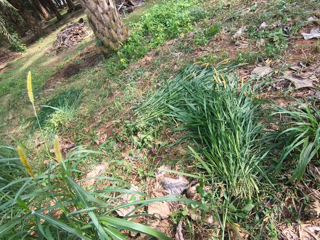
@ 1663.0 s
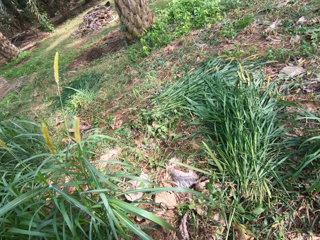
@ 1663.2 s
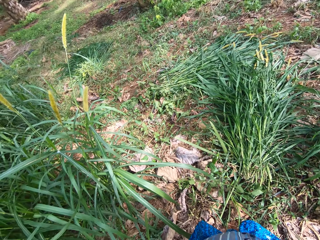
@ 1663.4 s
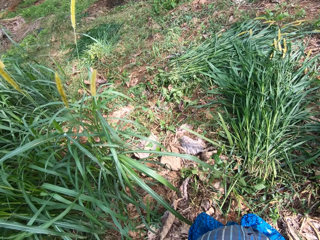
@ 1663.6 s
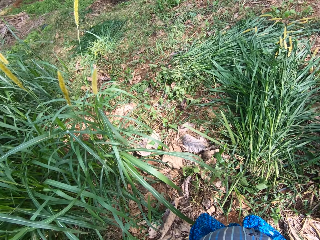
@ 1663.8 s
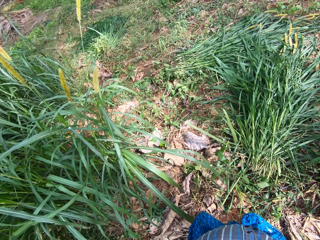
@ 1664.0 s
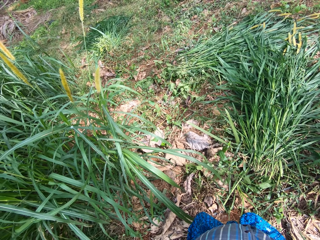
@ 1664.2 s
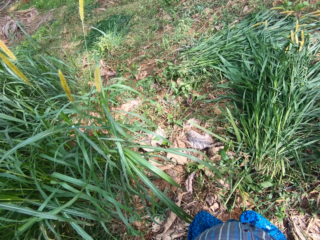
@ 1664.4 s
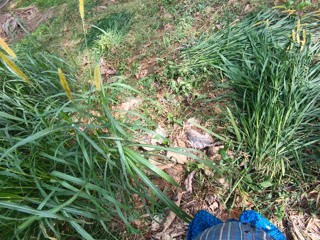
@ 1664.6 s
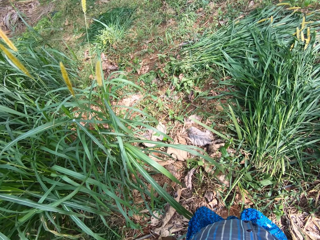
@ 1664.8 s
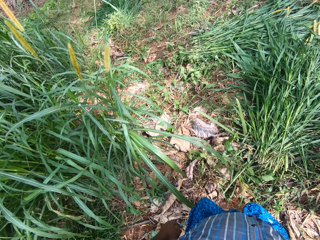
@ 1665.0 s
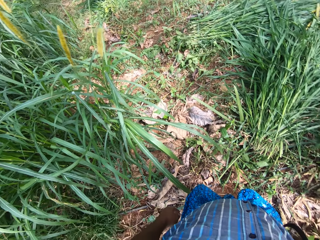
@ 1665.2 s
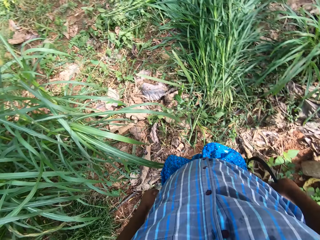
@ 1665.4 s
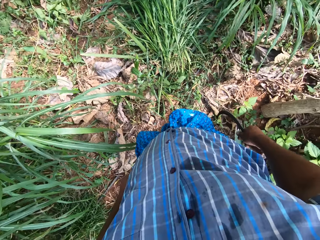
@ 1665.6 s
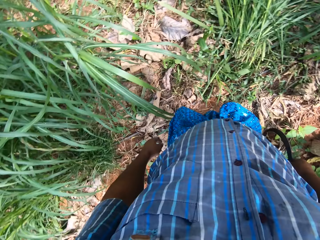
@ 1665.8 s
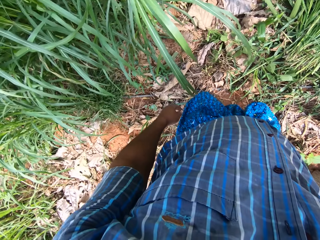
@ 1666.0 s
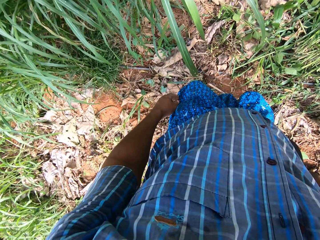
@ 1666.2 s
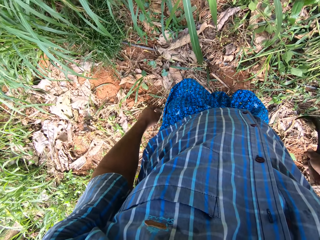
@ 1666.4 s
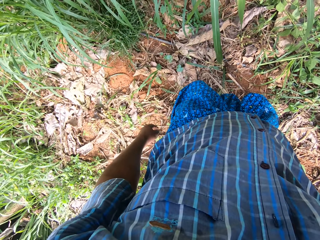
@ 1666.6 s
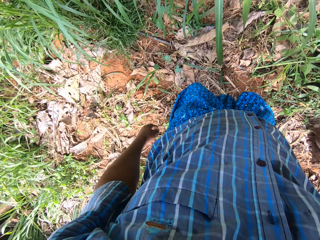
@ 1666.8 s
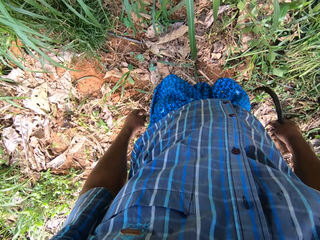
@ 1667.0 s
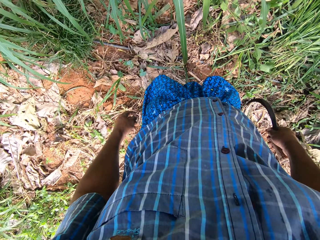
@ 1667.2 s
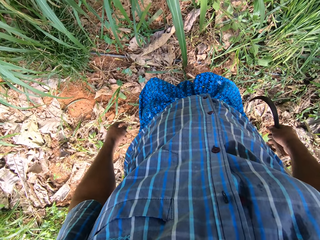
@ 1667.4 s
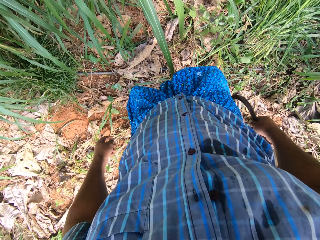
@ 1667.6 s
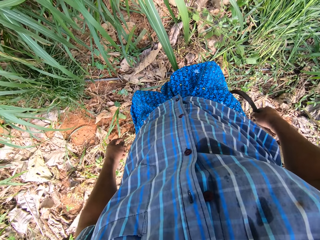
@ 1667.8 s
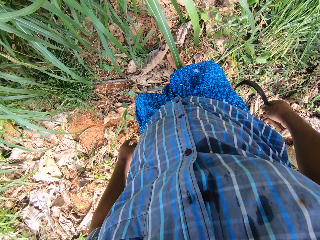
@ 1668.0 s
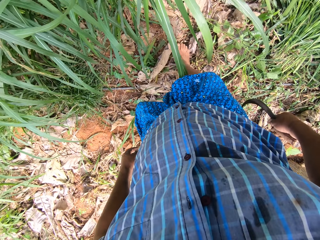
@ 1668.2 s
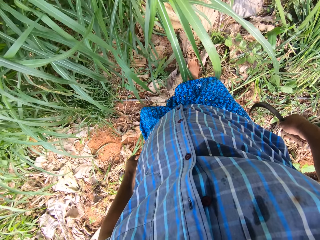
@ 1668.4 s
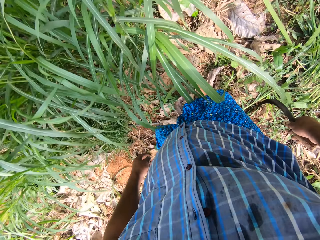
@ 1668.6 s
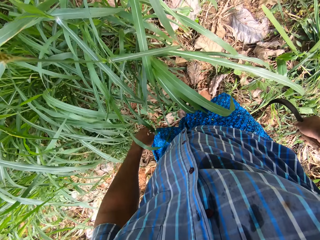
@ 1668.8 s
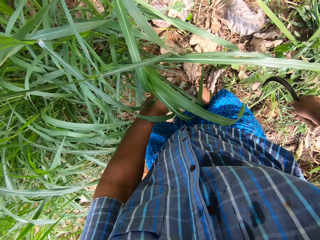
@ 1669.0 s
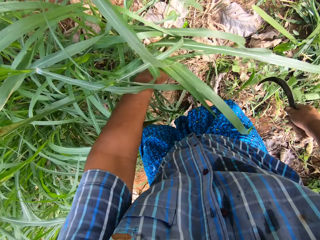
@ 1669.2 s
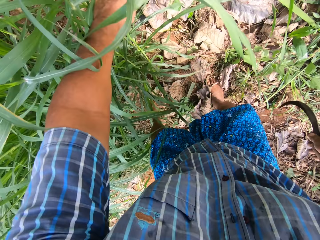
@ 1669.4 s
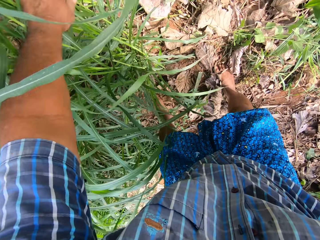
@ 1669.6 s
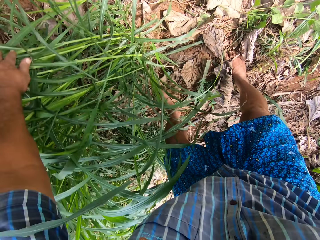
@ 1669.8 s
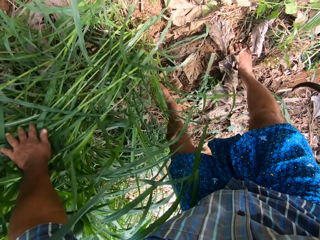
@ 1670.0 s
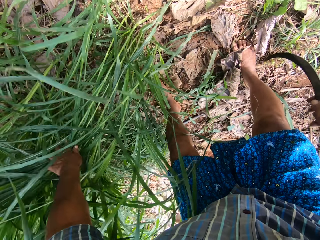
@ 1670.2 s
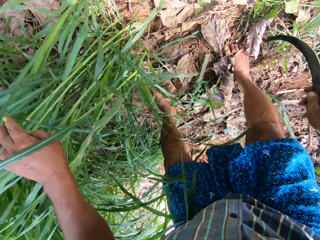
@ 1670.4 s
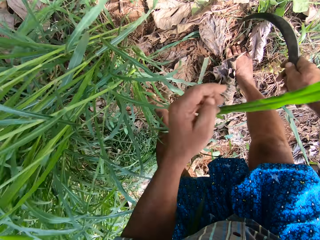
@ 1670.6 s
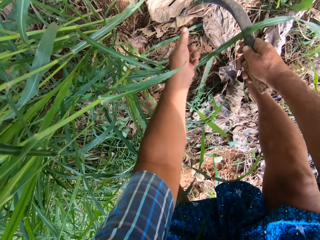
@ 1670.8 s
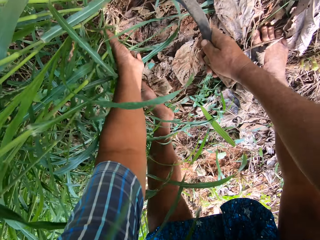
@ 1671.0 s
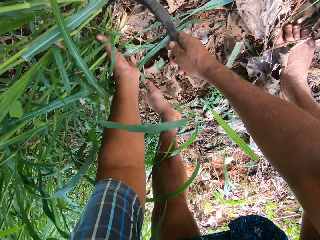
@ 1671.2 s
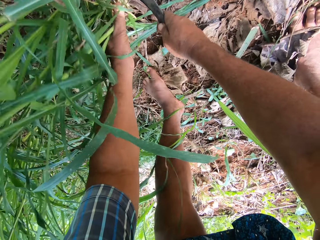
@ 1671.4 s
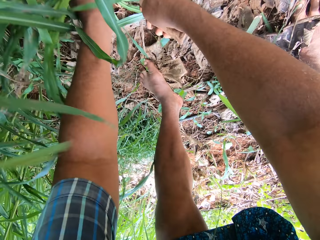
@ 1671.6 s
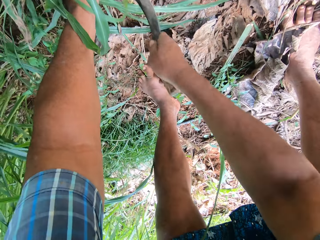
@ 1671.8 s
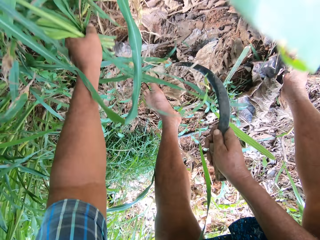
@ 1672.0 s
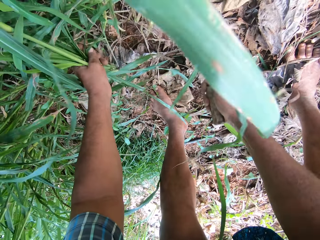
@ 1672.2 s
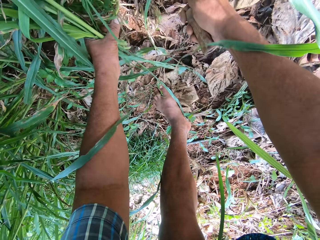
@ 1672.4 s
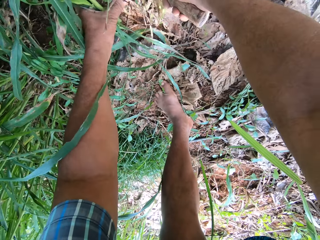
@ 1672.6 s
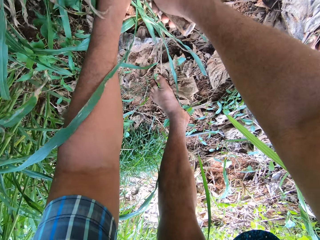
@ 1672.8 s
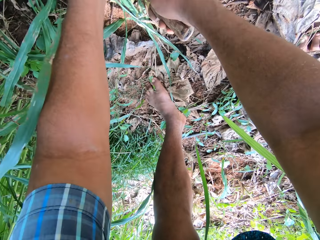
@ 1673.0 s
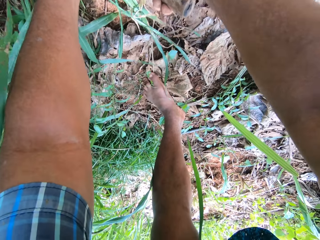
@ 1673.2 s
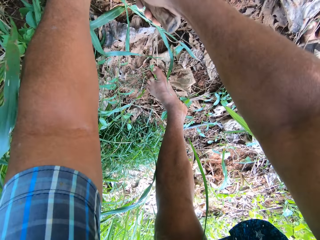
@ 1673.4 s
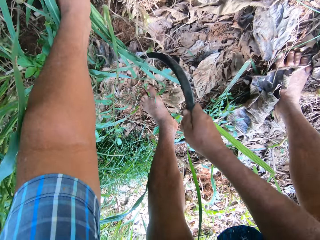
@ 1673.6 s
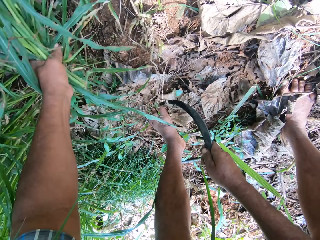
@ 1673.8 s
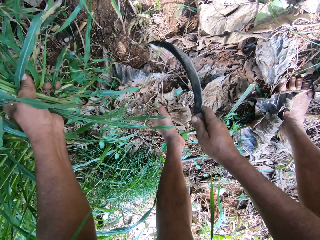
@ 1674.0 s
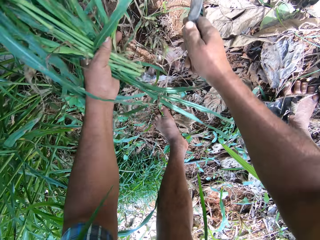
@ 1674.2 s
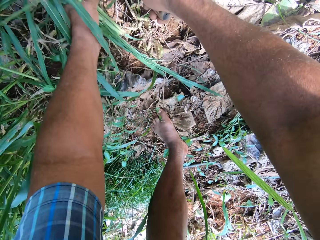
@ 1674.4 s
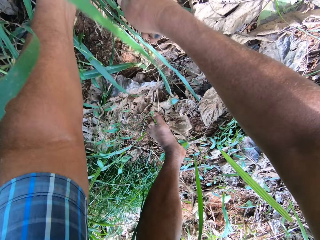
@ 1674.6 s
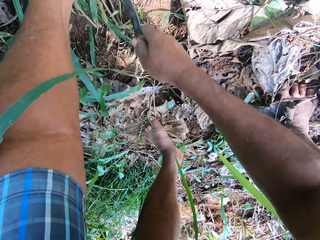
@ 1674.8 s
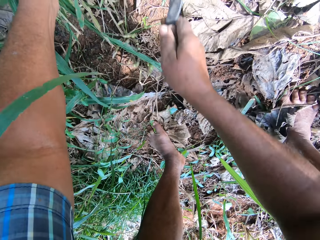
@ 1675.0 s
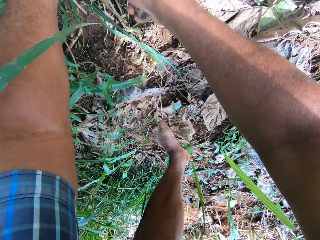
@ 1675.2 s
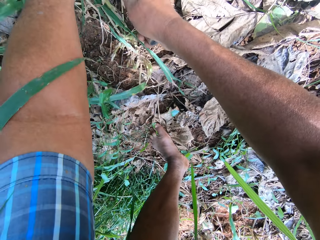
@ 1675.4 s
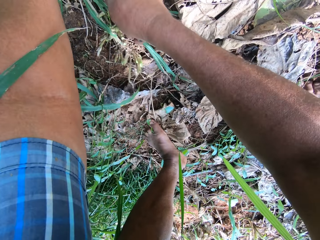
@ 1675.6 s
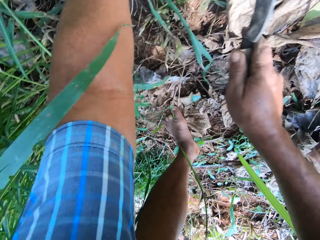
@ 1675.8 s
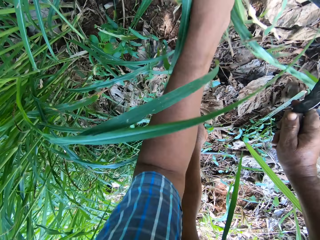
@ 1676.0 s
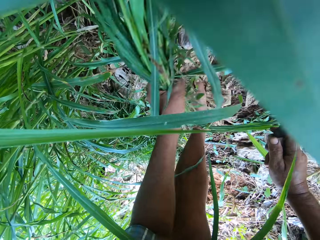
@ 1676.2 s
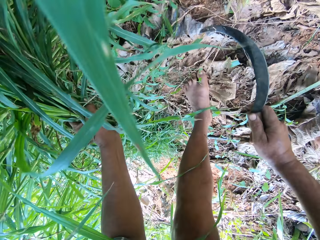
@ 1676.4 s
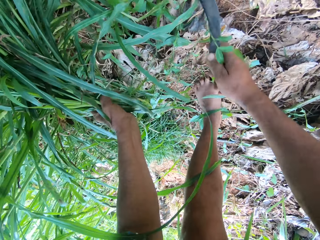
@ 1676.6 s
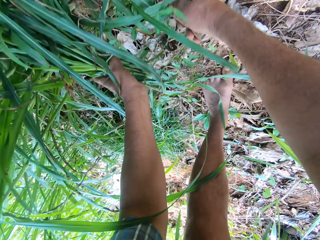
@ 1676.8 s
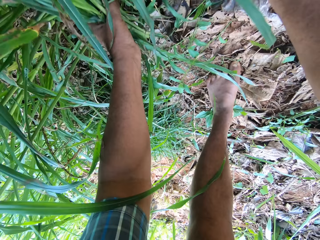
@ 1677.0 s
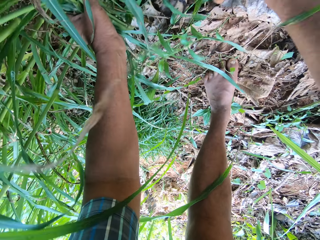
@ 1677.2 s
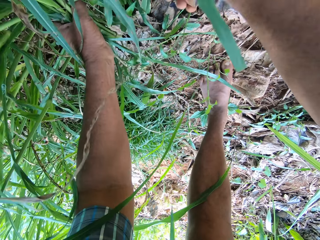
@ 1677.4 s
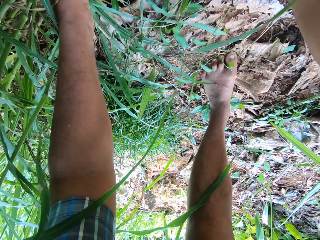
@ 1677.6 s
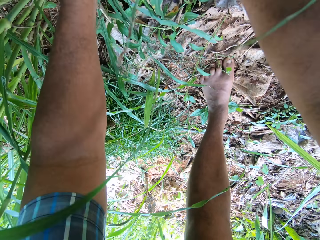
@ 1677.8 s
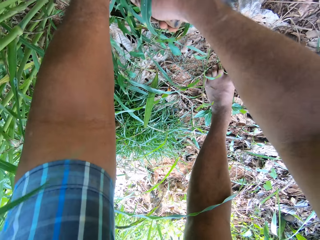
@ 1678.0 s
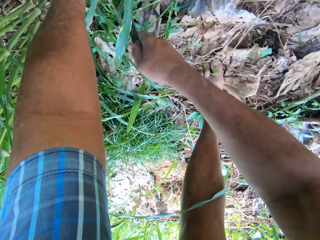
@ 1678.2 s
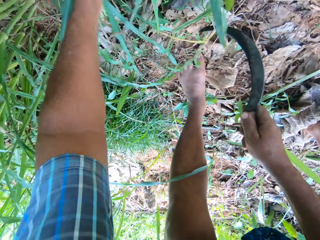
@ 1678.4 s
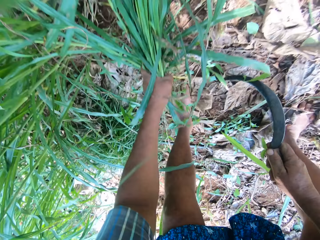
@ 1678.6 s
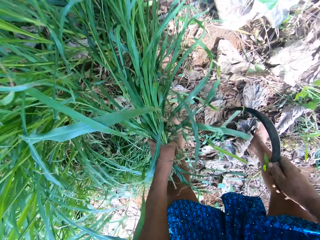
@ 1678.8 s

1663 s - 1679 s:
The camera wearer looks around. He pushes aside some grasses with his left hand. He bends napiergrass with a hand. He weeds the grasses with the knife. He holds napiergrass with the other hand. He holds napiergrass with the other hand again.

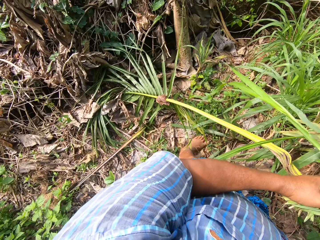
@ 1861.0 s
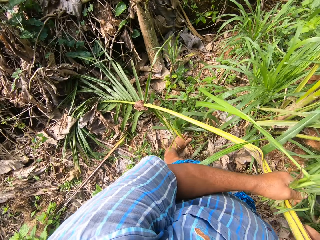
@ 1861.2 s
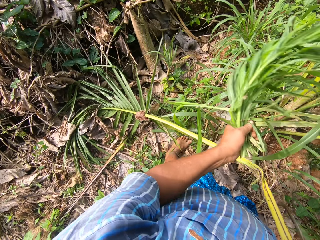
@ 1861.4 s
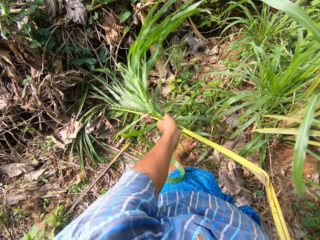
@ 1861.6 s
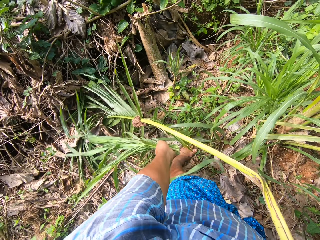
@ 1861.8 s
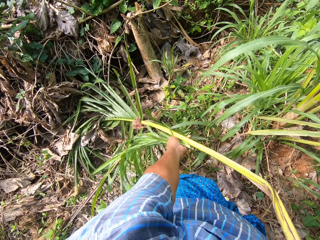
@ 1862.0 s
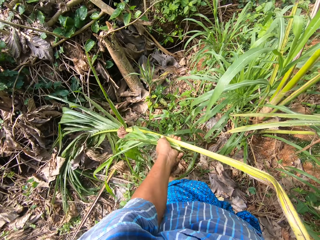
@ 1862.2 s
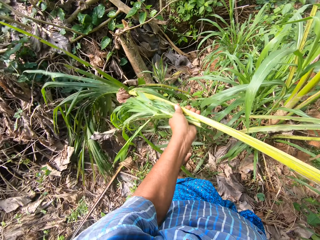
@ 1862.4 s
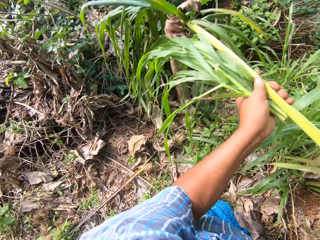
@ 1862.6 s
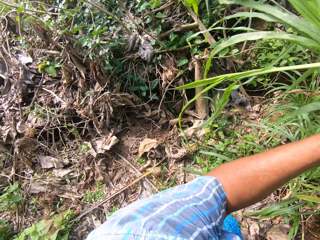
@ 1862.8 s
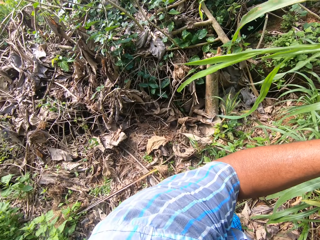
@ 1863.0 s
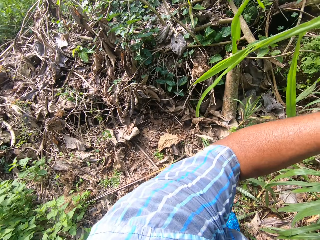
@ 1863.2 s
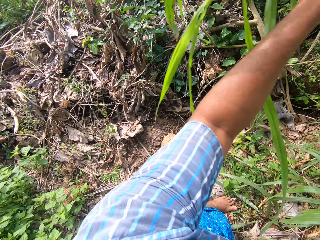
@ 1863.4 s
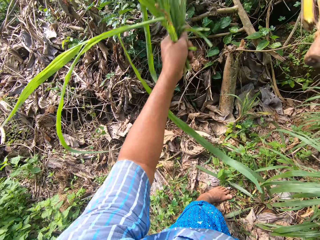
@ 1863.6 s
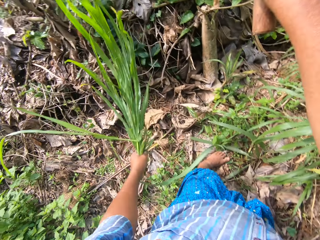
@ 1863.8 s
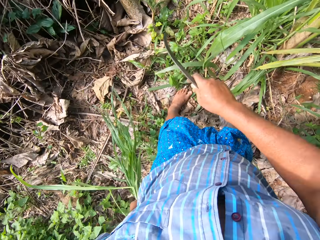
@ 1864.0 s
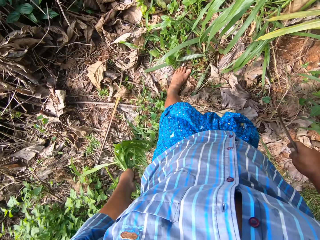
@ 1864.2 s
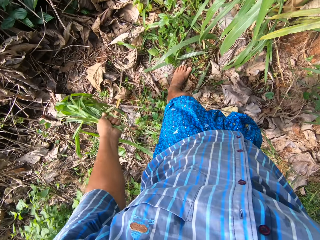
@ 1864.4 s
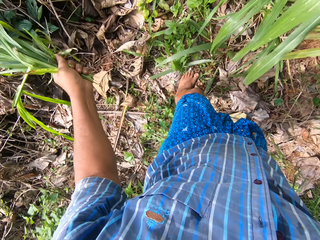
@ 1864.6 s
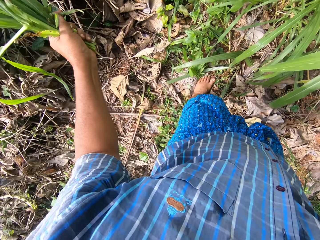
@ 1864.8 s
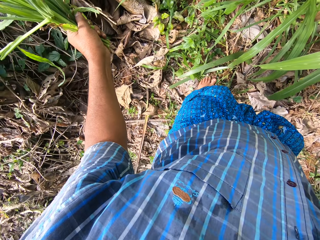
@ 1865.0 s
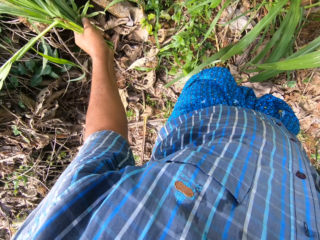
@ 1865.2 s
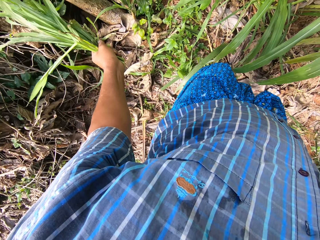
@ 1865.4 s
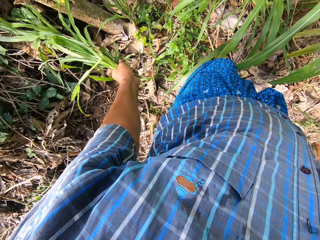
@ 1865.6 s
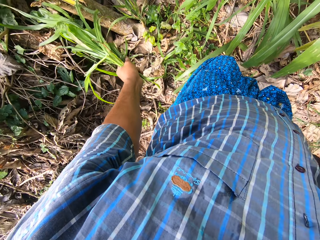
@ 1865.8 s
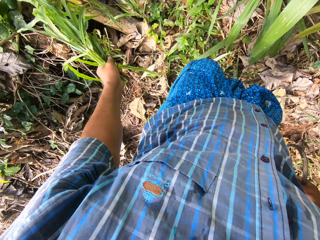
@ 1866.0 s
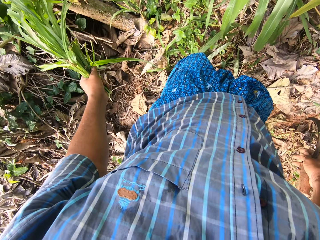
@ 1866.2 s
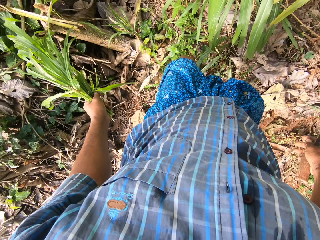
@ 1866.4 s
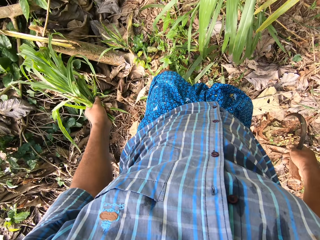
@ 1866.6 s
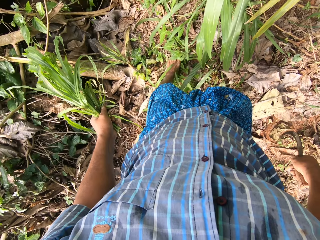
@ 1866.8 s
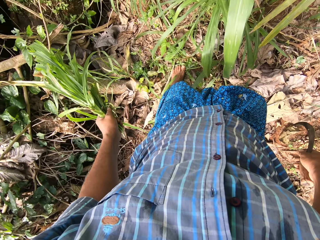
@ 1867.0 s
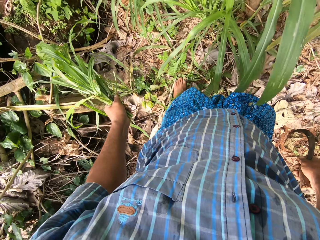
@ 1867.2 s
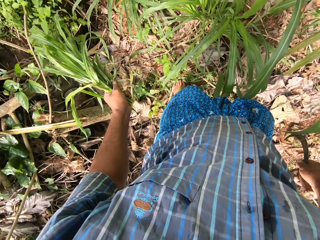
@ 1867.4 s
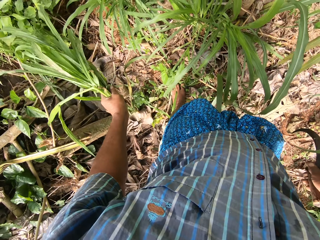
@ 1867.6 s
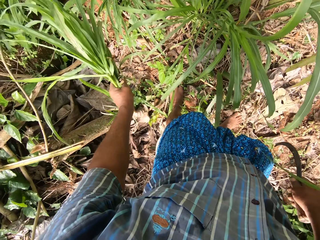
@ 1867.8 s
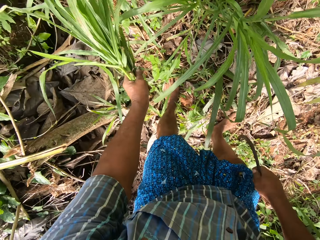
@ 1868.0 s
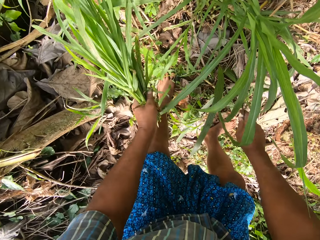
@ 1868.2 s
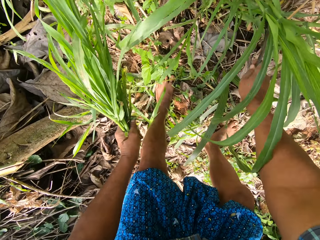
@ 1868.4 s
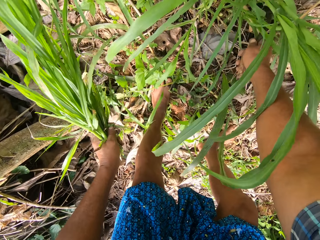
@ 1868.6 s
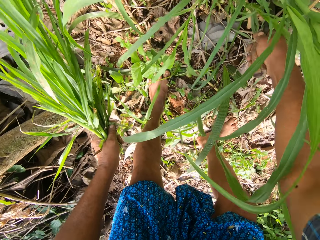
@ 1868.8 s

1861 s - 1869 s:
The camera wearer holds a palm leaf and throws away the palm frond.
